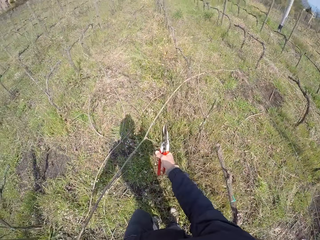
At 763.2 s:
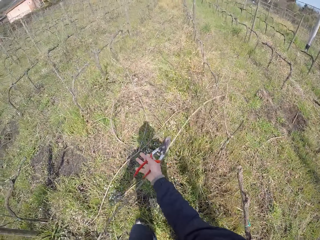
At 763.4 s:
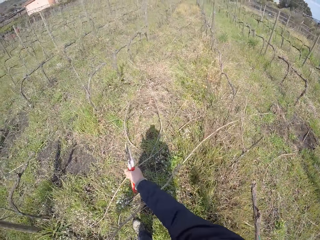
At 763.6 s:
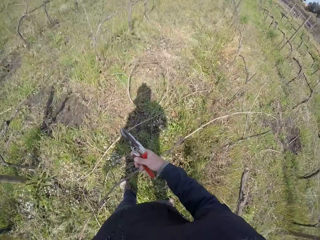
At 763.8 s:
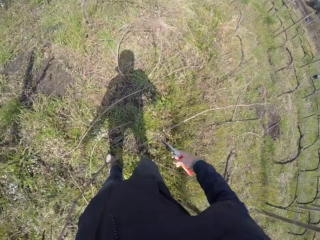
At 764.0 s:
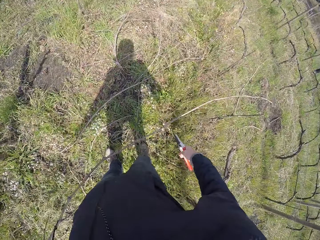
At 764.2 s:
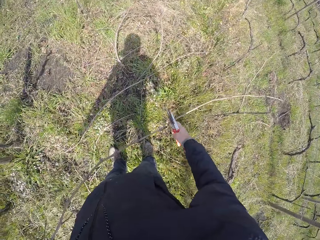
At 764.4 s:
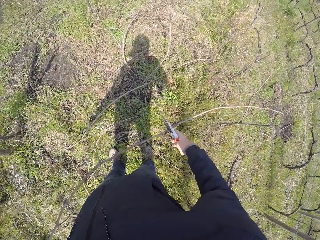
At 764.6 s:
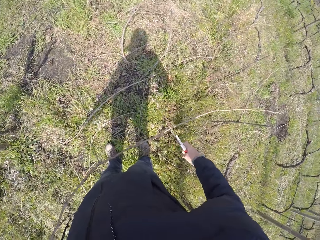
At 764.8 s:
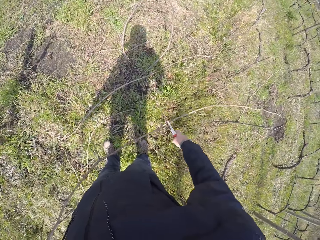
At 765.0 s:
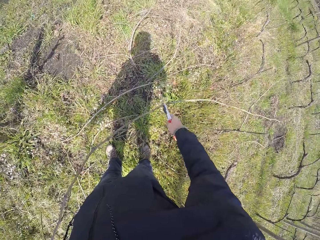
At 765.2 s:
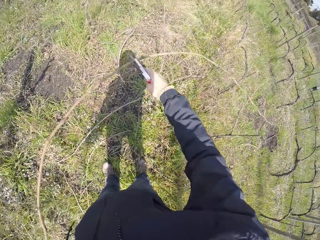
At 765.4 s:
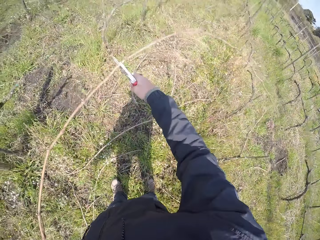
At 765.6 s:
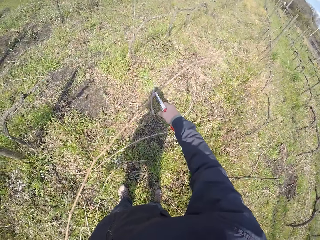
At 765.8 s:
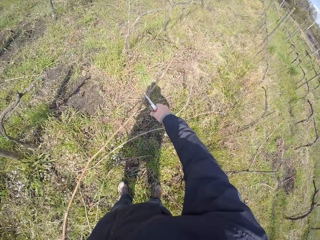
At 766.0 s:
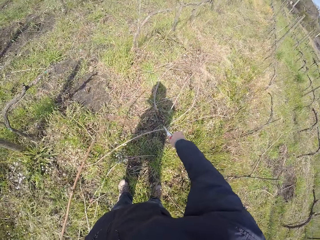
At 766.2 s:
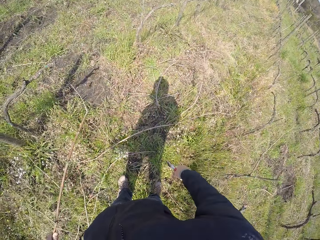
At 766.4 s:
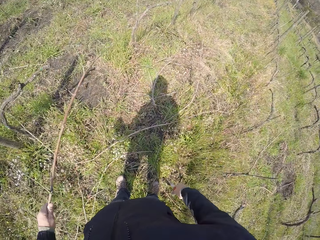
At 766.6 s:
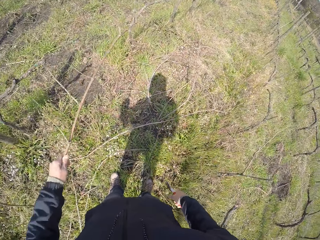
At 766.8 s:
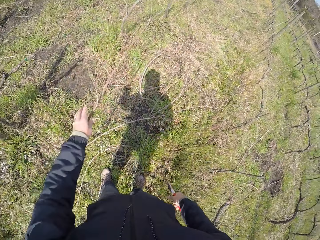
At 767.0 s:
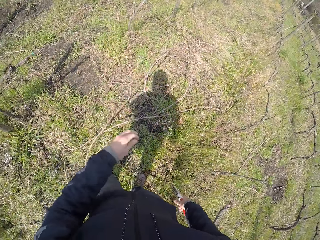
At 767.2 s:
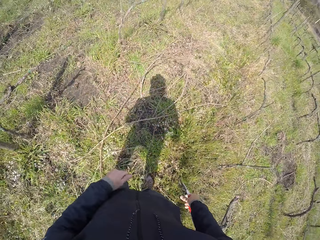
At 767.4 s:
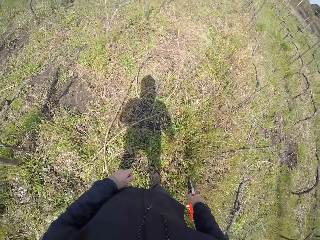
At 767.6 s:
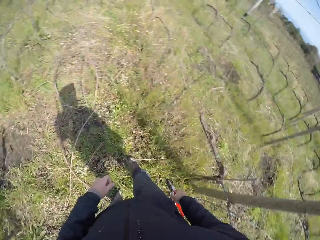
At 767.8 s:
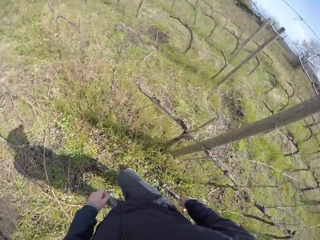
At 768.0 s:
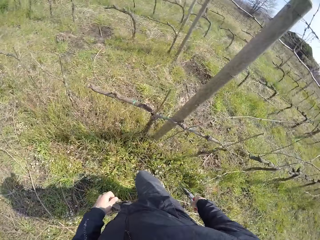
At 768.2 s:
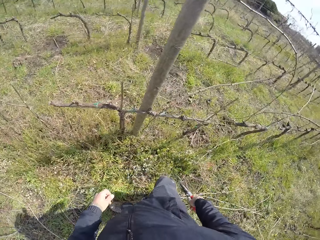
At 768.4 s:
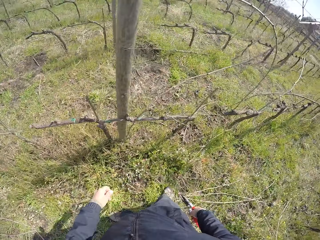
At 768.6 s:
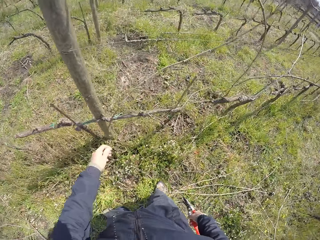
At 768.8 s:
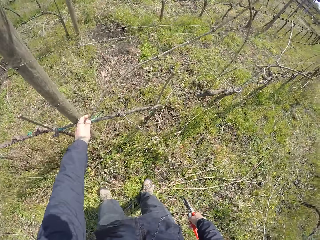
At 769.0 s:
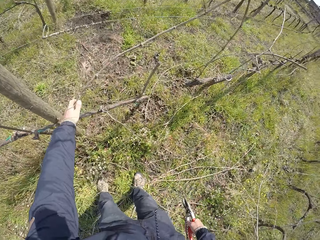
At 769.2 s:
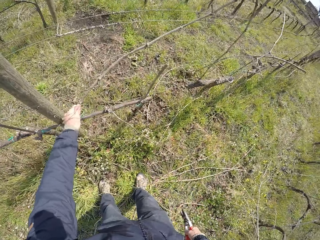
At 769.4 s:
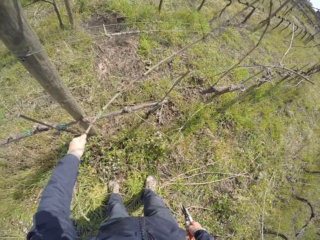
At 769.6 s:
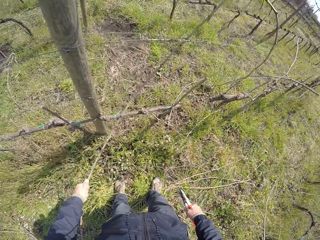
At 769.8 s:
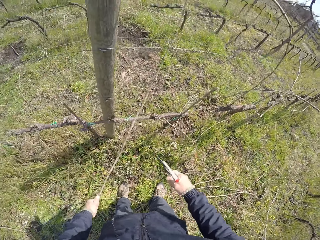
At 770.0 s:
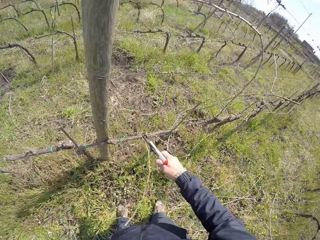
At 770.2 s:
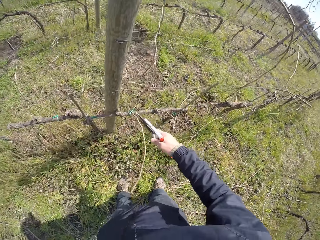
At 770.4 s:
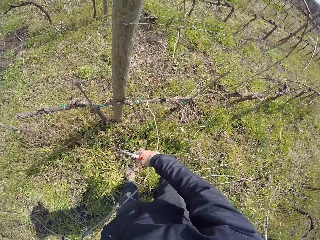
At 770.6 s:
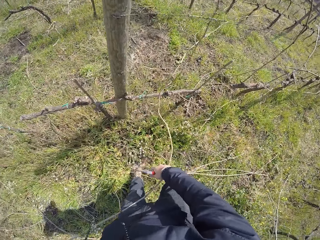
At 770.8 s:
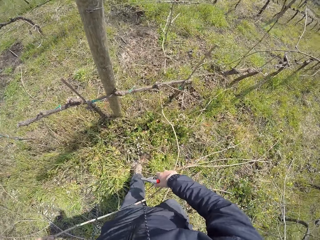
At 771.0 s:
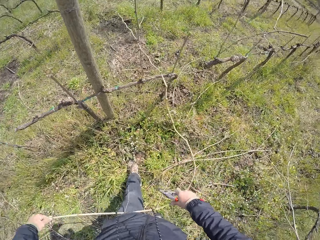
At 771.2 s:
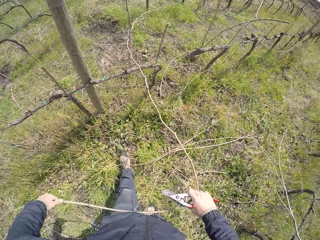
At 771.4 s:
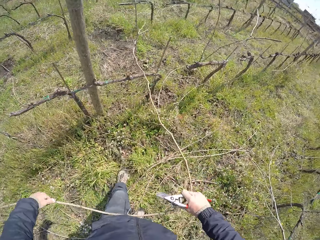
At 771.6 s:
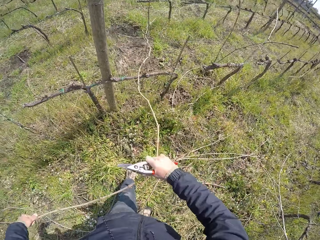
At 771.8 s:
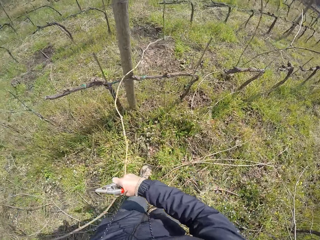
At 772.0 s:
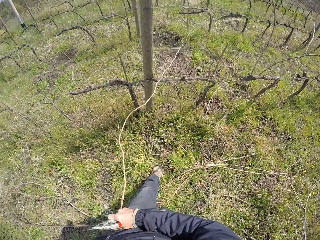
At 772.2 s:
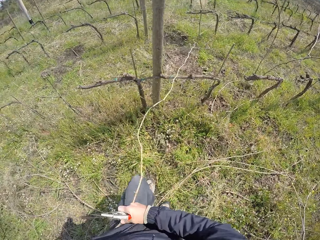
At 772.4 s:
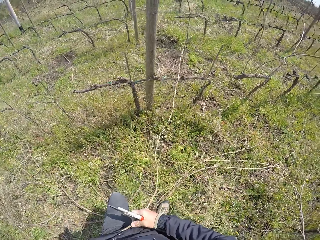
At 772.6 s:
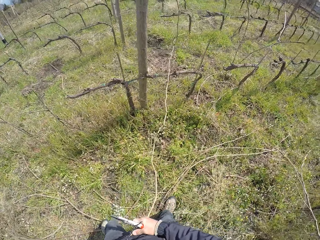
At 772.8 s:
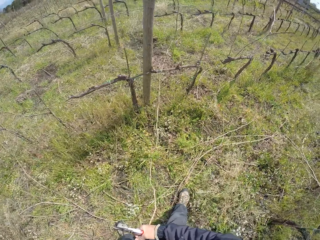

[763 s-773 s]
The camera wearer prunes the stick with the pruner in his right hand. He drops the stick on the floor with his left hand. He picks a stick on the wired fence with his left hand. He pulls the stick.

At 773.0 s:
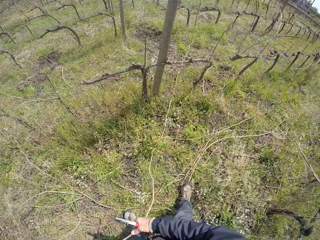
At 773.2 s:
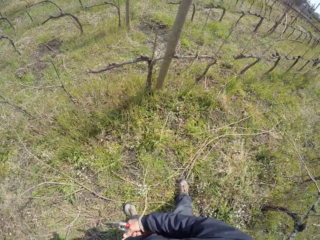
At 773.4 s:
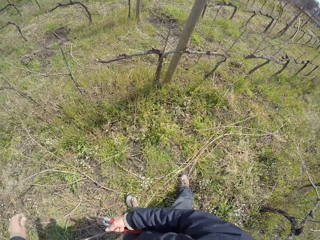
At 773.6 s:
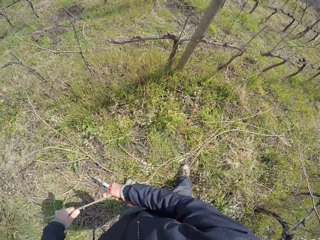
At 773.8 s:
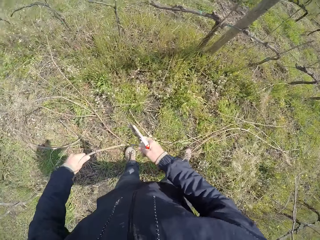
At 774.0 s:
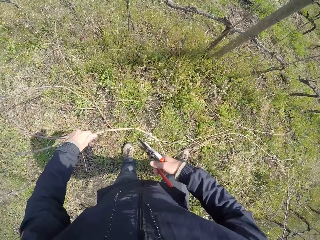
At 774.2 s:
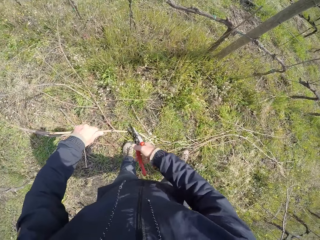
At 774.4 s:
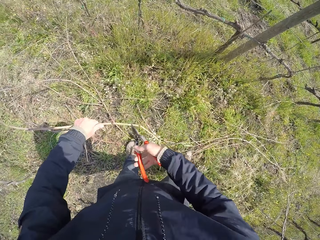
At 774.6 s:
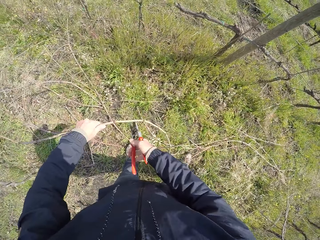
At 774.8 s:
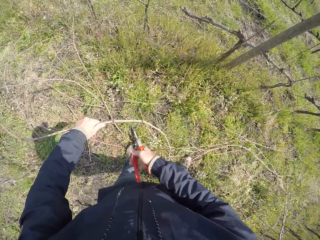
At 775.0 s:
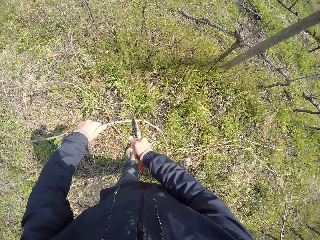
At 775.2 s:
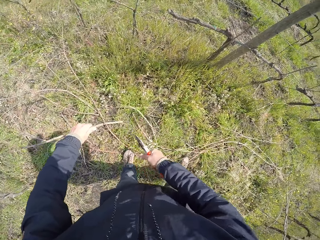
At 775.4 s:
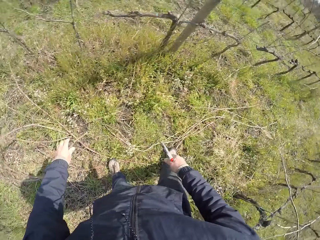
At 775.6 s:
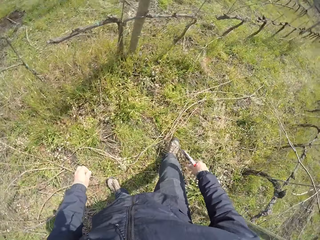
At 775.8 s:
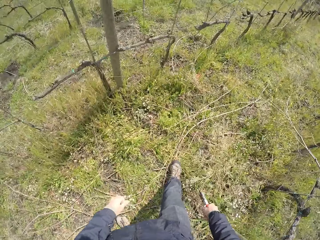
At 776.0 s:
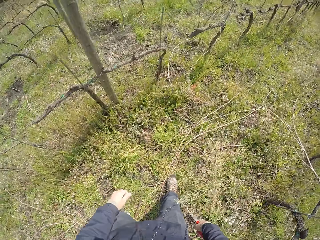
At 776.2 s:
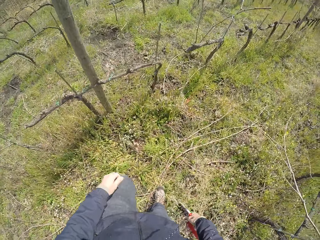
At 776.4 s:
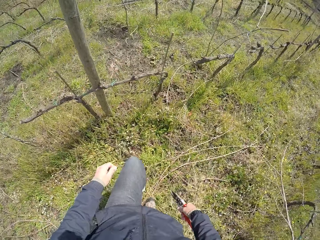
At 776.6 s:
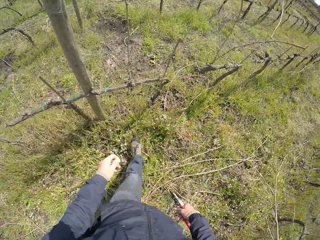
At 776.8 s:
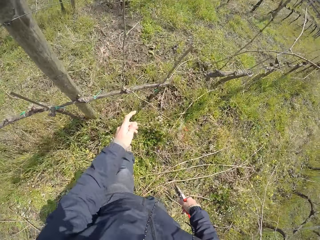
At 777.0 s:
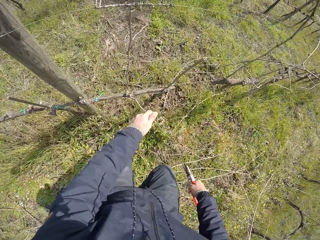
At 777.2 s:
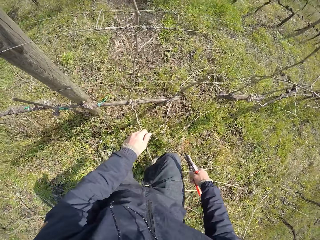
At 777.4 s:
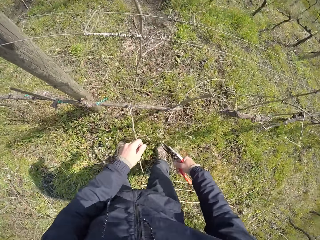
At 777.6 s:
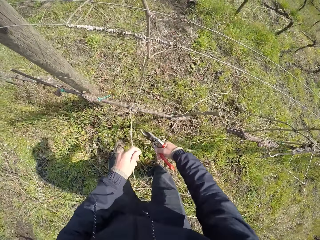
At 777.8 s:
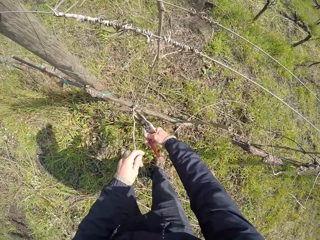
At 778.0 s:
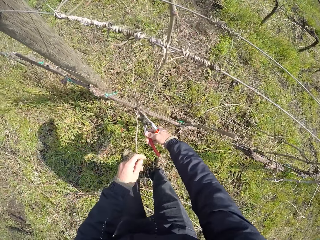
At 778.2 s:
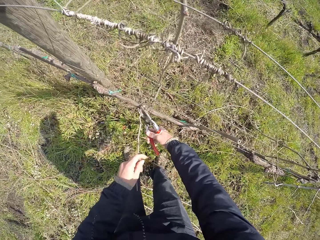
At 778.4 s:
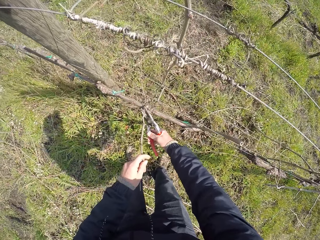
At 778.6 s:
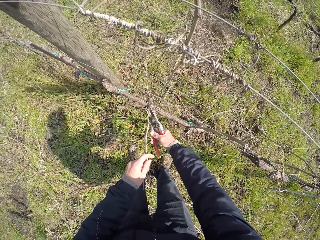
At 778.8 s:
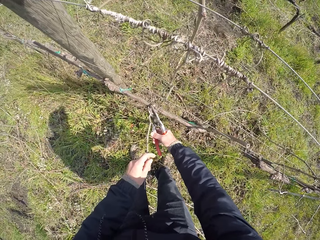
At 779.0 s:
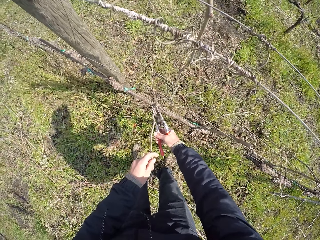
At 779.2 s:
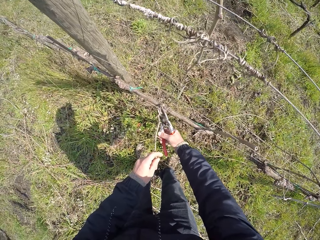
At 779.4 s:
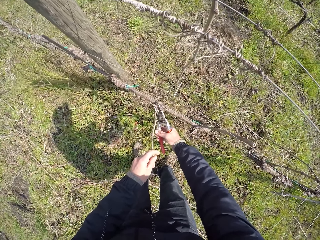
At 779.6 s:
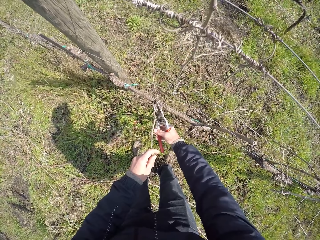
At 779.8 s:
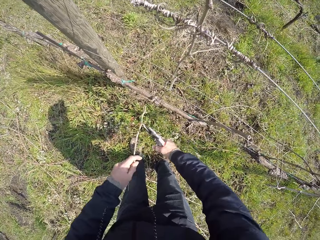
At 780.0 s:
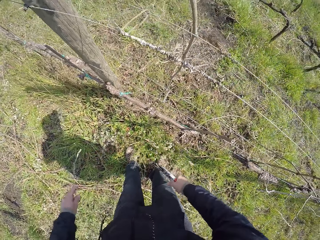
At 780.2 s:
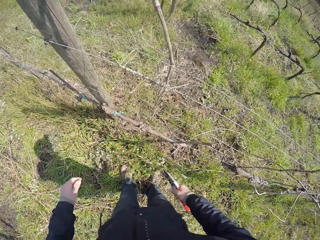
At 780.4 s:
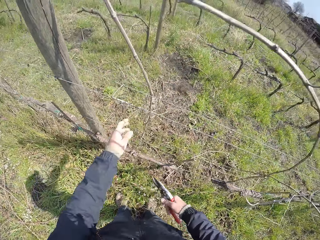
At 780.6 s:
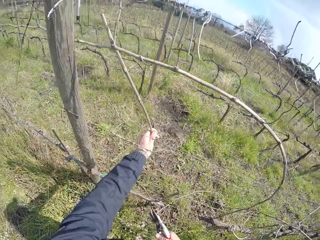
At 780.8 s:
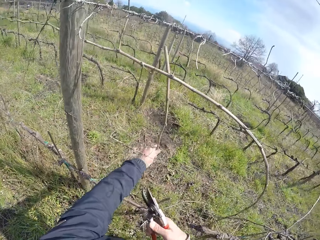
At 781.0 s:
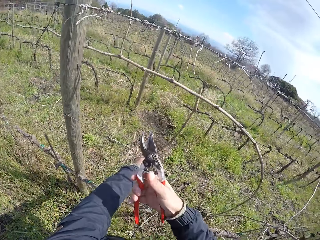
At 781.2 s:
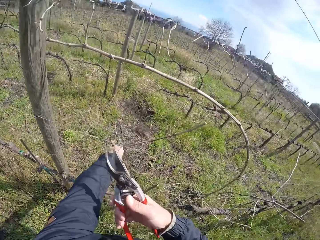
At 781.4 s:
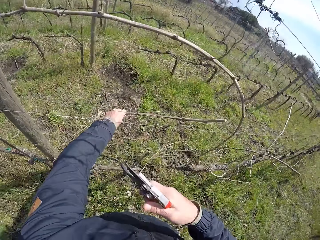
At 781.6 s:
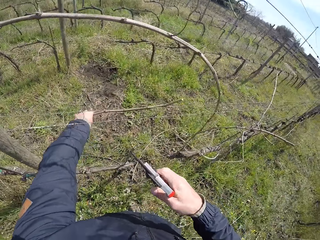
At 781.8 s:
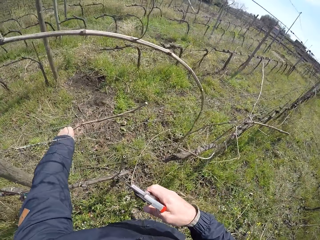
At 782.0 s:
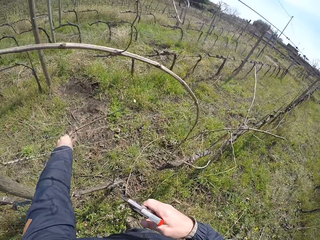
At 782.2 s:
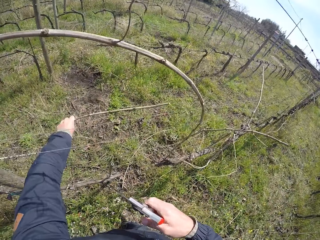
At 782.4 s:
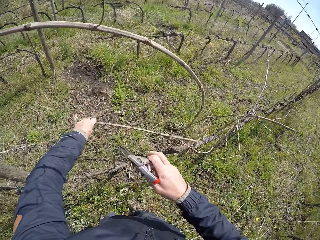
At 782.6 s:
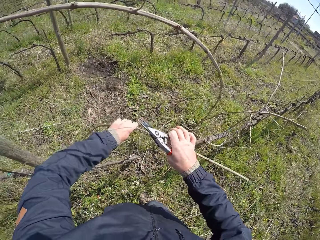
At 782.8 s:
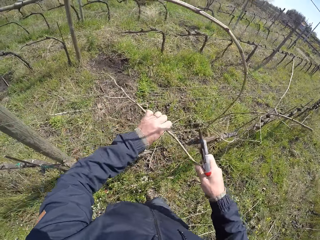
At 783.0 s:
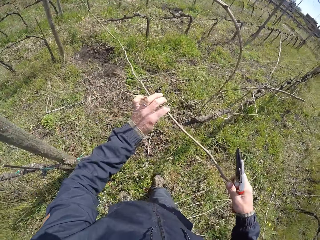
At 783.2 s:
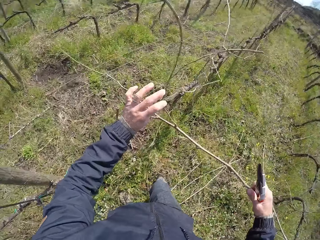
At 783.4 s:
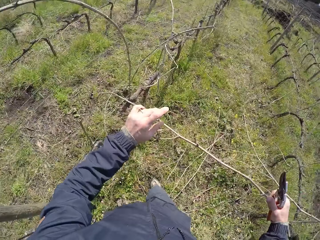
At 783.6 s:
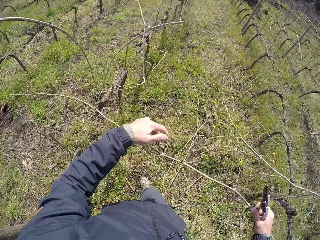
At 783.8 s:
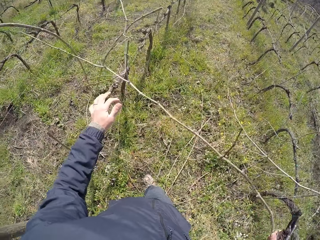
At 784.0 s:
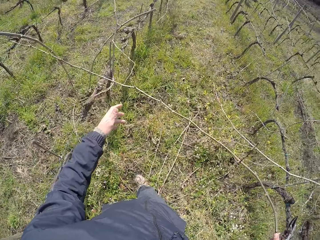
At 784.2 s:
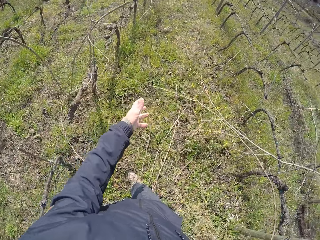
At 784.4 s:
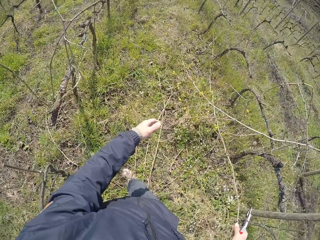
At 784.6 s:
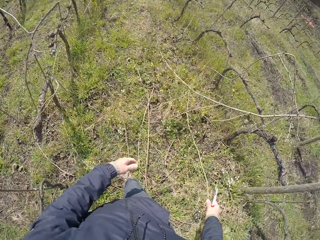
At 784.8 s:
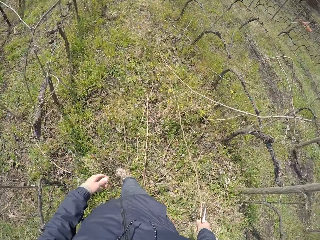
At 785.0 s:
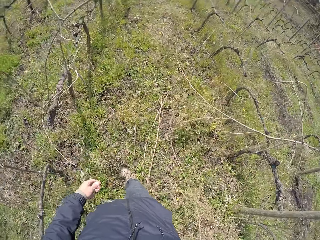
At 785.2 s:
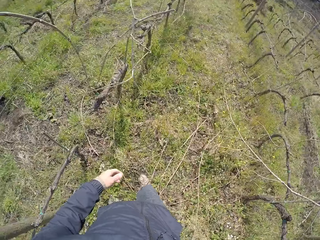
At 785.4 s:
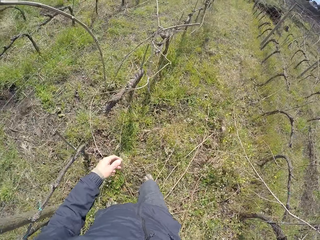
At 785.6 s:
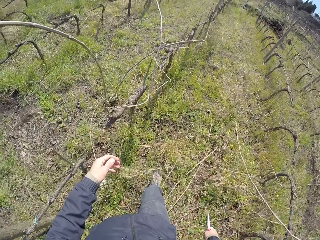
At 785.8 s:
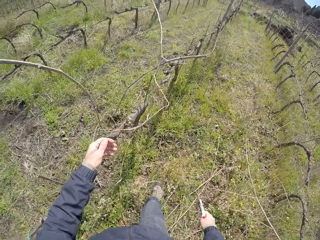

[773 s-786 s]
The camera wearer prunes the stick with the pruner in his right hand. He drops the stick on the floor with his left hand. He picks a stick on the wired fence with his left hand. He prunes the stick with the pruner in his right hand. He drops the stick on the floor with his left hand. He picks a stick on the wired fence with his left hand. He pulls the stick. He drops the stick on the floor with his right hand.
